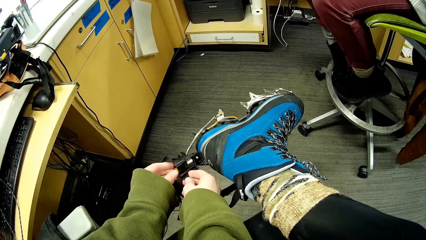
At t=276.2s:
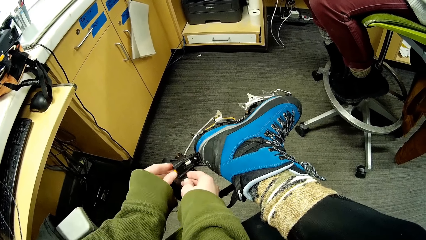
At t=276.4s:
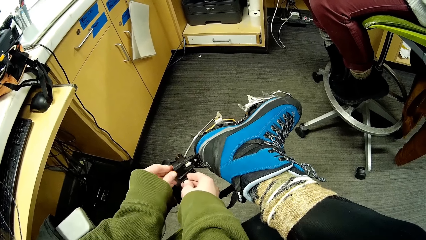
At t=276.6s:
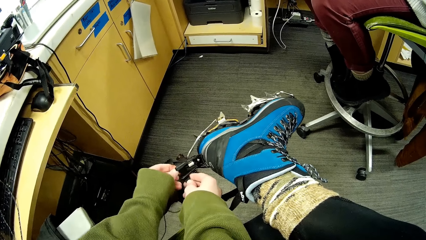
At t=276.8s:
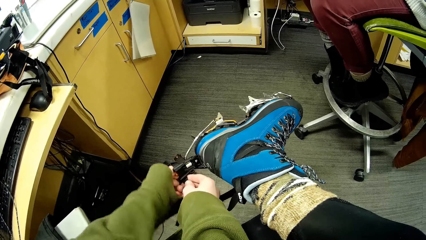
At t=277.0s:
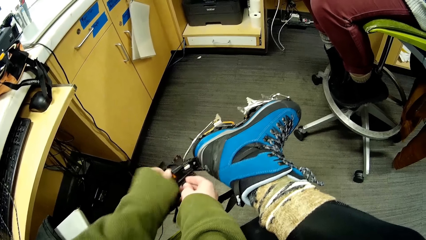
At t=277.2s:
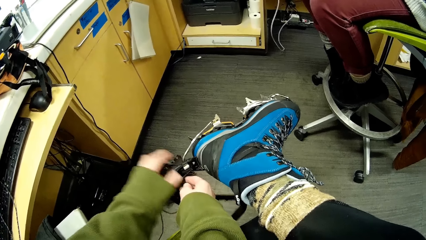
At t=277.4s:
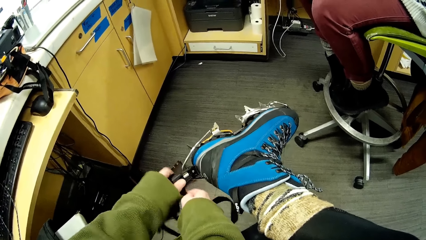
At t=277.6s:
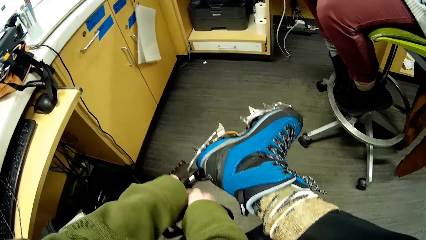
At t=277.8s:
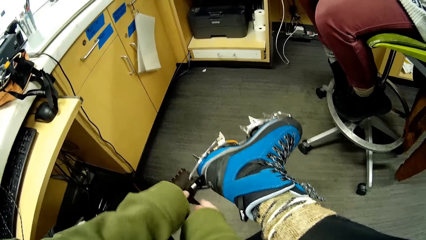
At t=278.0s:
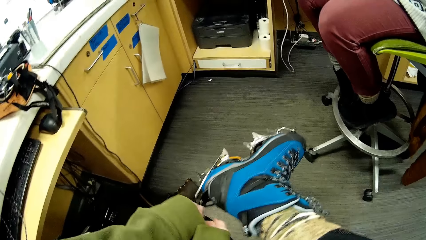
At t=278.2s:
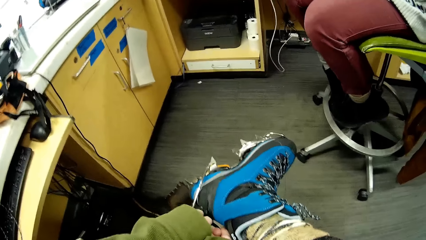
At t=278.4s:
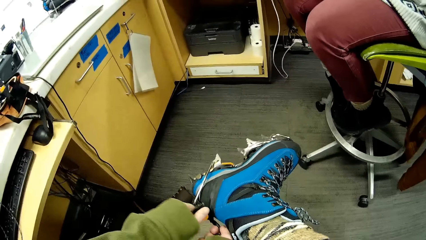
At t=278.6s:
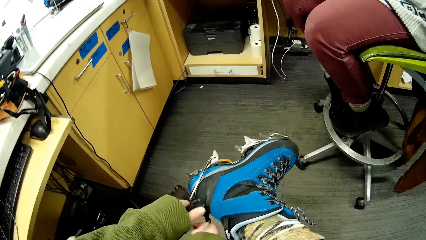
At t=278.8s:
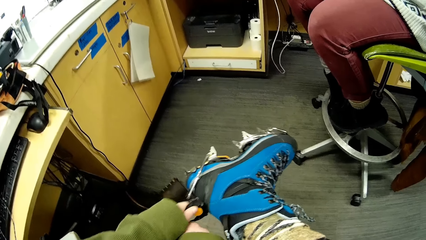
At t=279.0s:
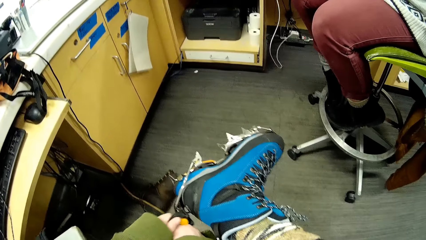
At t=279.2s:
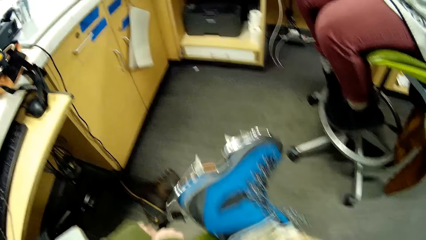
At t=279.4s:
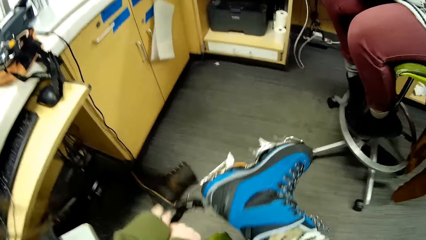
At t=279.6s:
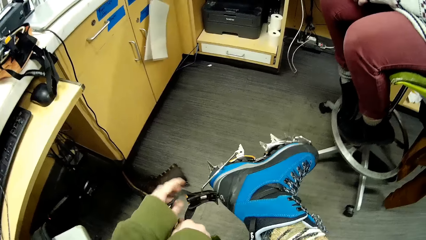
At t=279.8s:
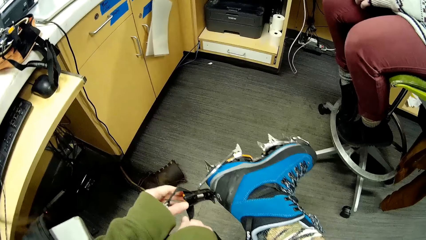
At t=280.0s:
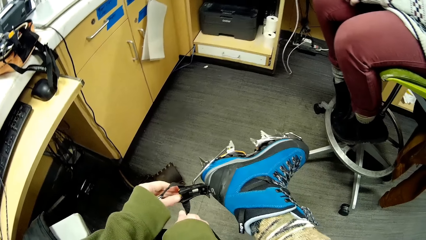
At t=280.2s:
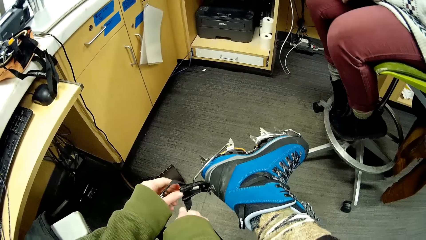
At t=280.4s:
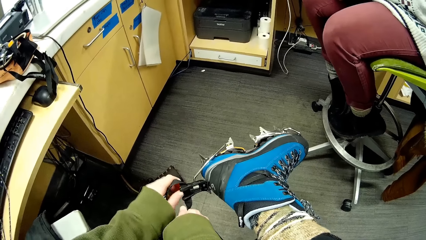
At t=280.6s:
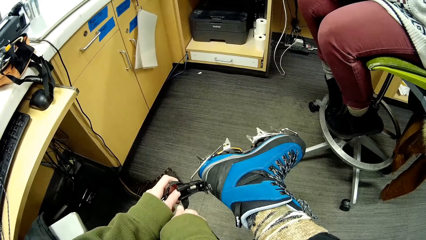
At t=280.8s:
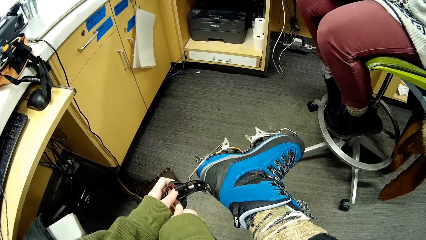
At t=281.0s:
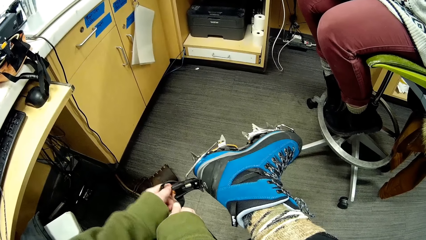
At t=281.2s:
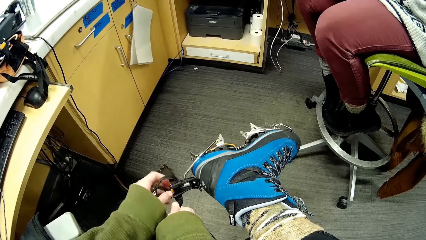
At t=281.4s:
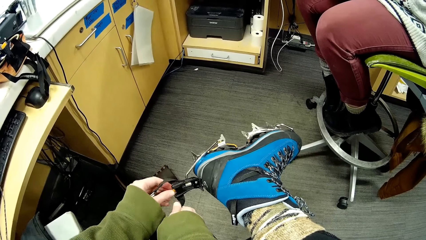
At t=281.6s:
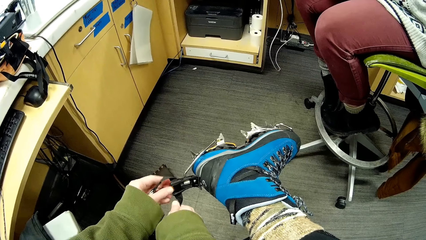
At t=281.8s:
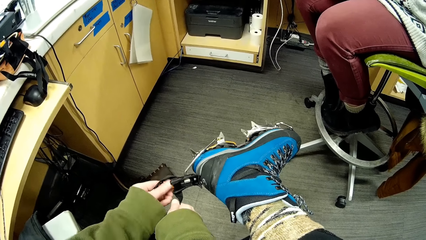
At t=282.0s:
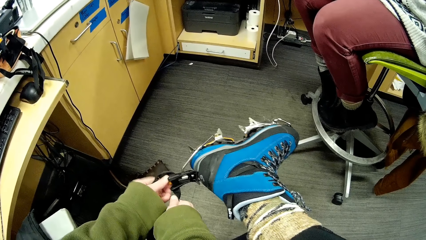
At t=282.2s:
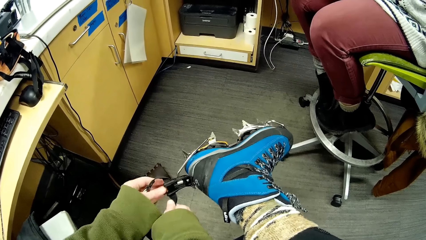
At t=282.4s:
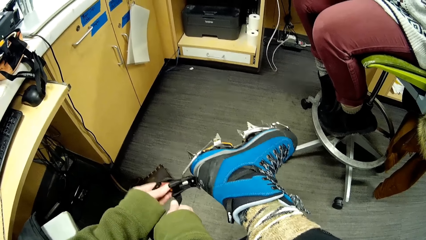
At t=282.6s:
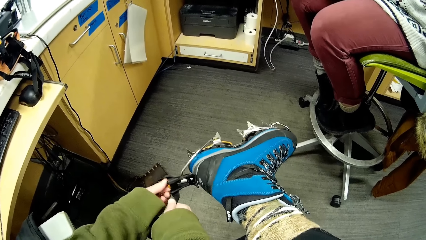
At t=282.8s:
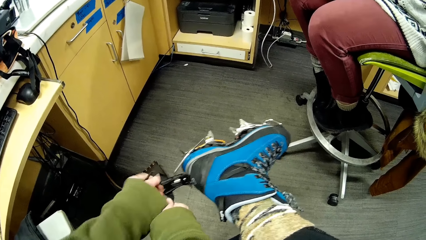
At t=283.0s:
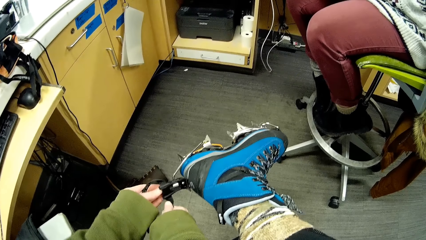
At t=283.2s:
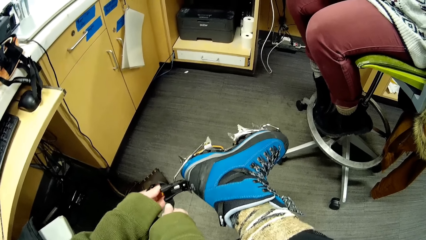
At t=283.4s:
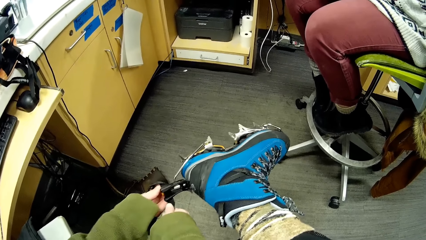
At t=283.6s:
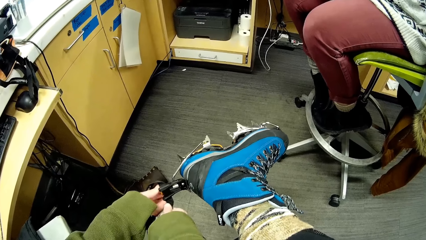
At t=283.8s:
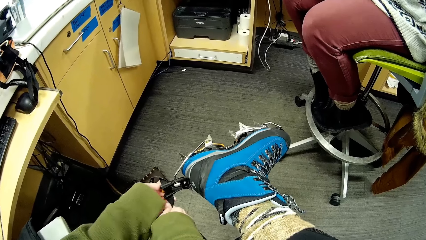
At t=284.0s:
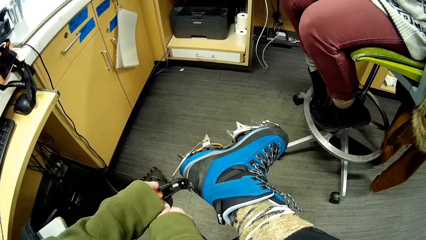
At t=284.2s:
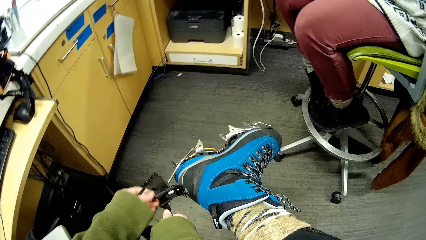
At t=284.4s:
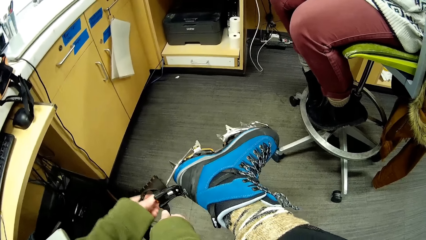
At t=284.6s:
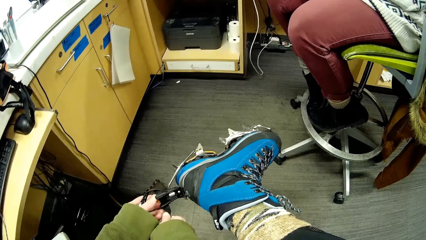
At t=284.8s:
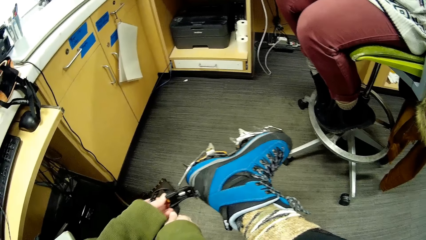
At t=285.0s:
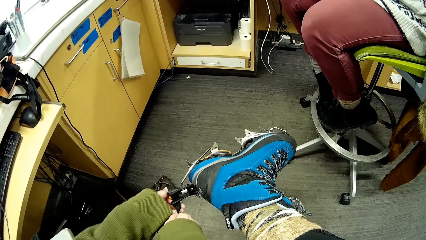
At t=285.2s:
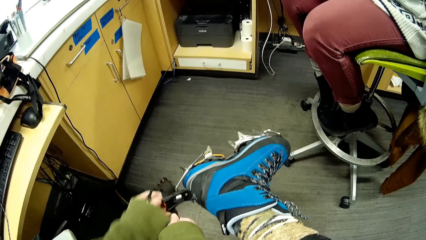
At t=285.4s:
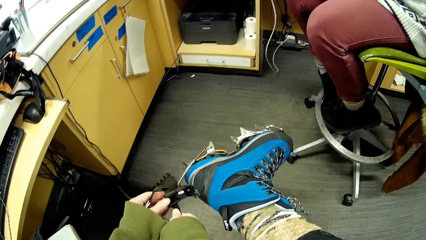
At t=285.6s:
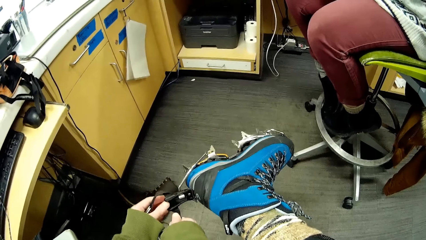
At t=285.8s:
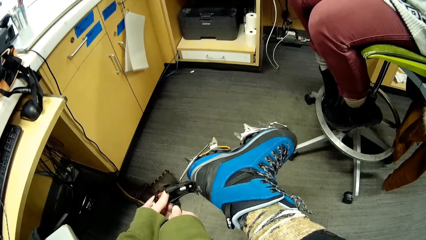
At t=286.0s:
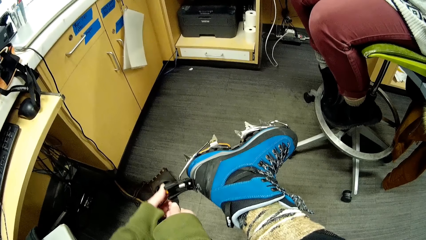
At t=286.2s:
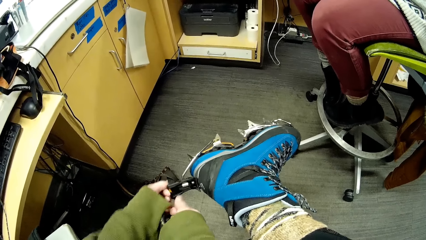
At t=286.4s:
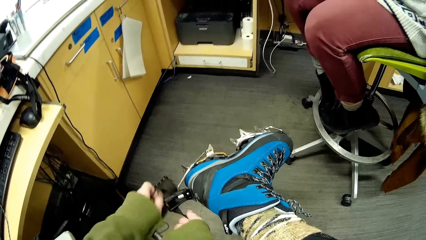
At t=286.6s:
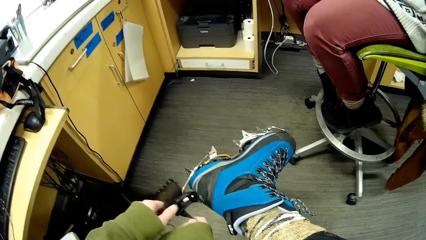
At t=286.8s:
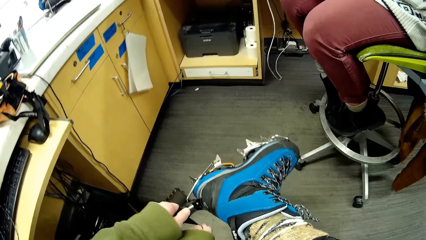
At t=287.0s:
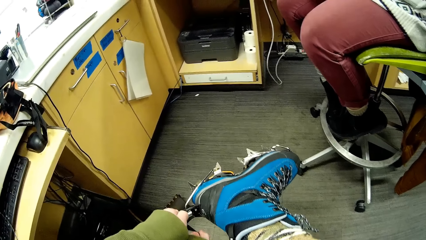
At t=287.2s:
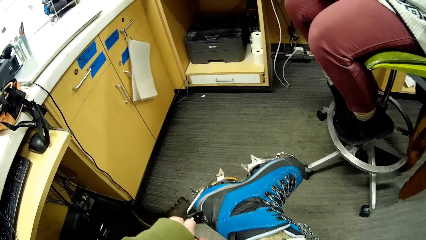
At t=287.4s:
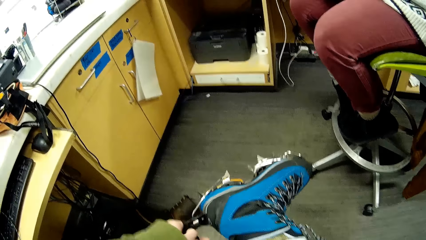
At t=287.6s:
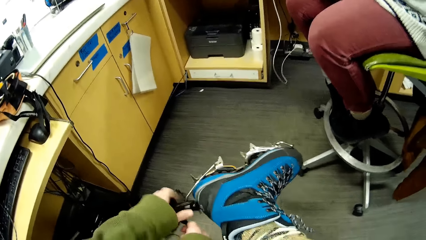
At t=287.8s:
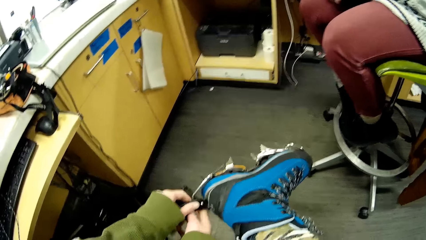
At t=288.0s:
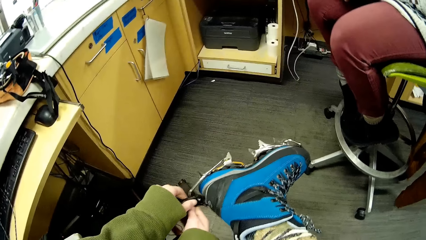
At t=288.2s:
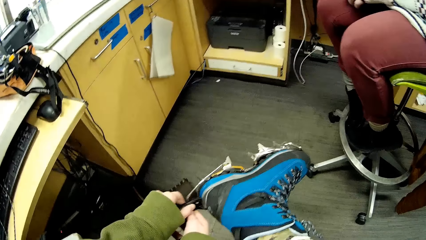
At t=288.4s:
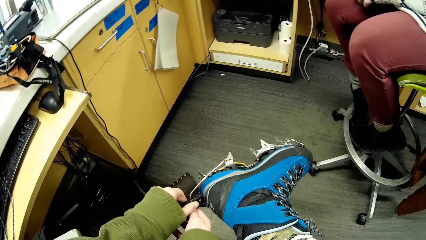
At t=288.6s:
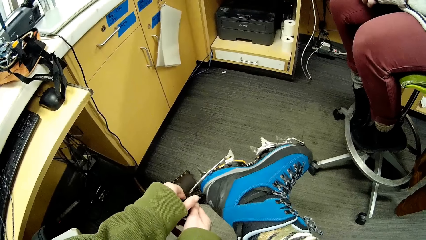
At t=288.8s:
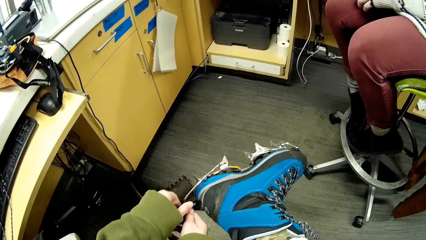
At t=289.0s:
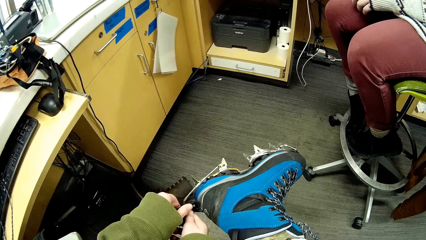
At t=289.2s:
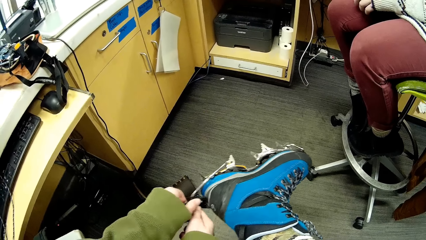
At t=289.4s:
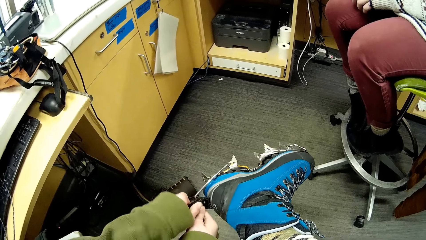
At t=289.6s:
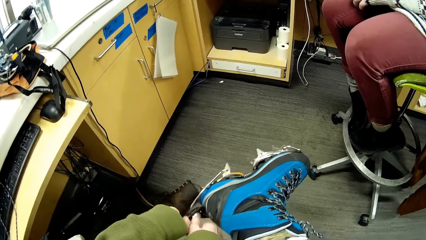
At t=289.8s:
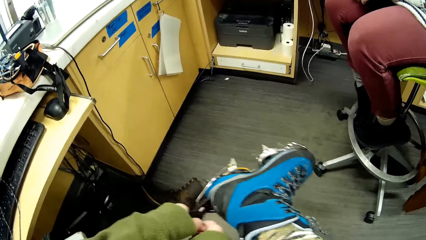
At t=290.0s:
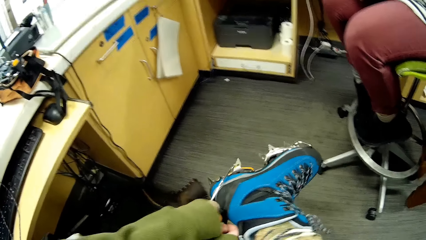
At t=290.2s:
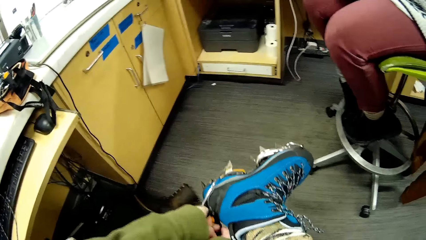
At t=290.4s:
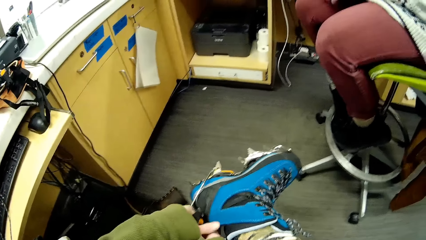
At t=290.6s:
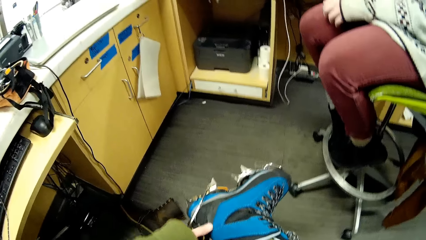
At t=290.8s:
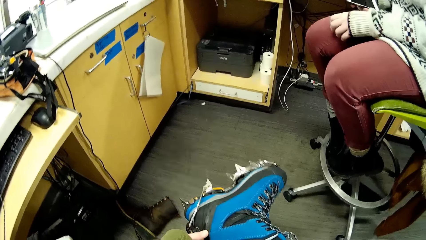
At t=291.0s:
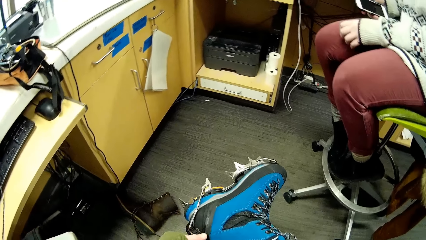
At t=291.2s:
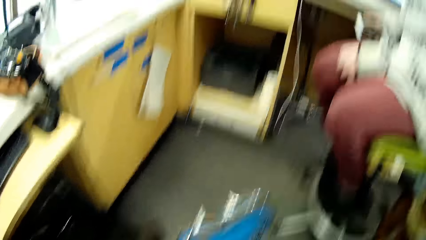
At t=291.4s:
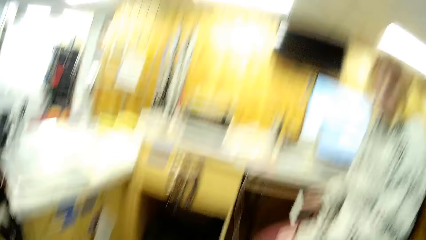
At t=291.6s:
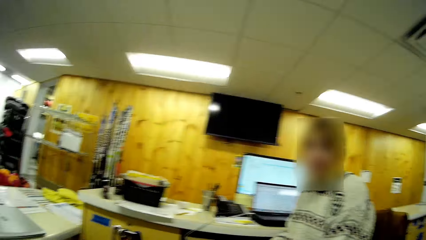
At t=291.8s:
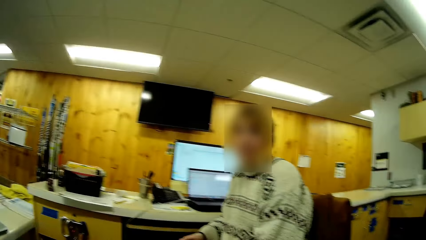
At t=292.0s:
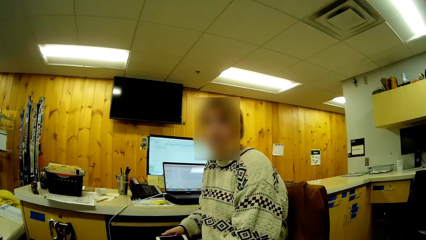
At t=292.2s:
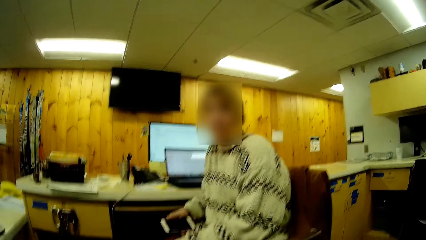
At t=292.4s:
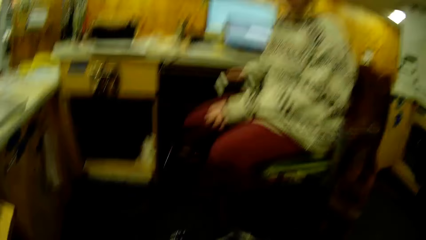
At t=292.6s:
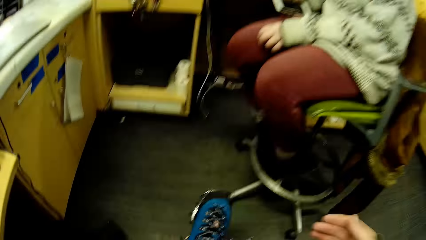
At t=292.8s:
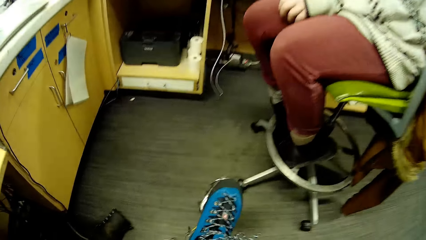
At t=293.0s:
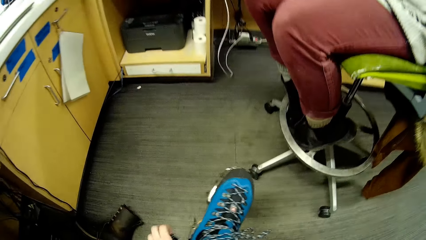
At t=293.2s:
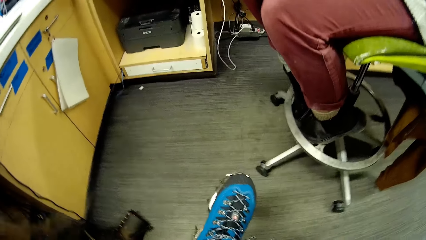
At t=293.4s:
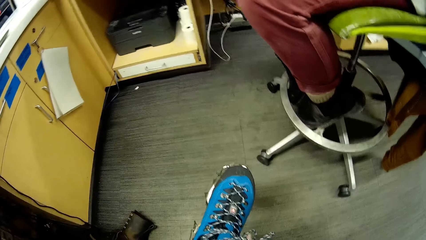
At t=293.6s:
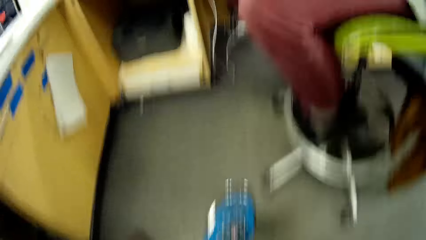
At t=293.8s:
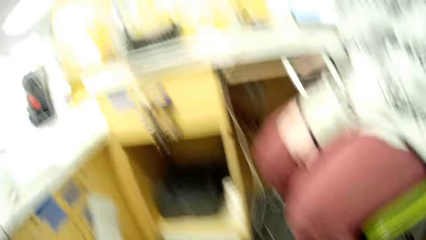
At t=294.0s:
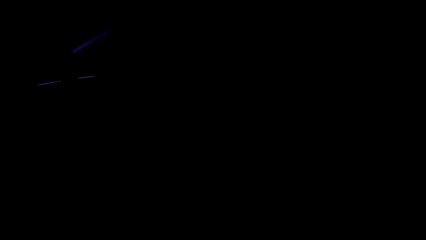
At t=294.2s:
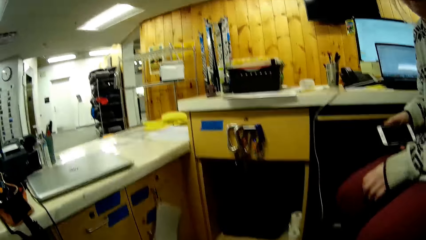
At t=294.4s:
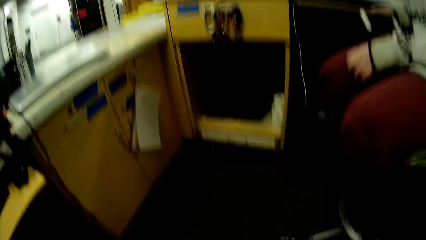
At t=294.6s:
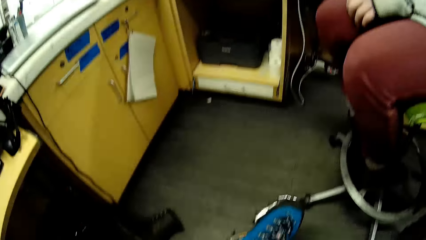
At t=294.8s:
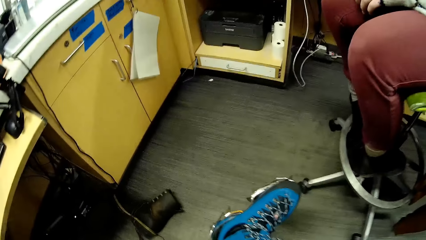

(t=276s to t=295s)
The camera wearer rotates the nut. They dialogue to a person. The person stares in the room. The camera wearer looks at the shoes.
